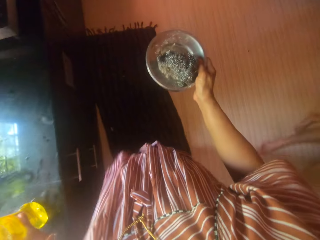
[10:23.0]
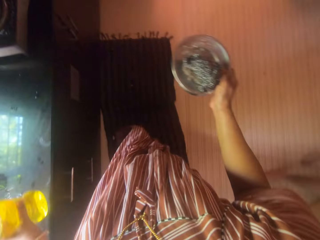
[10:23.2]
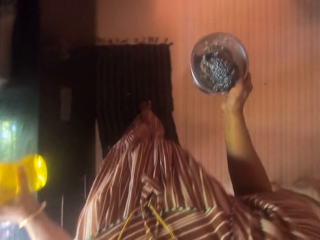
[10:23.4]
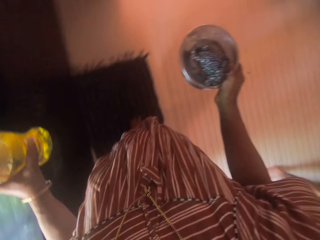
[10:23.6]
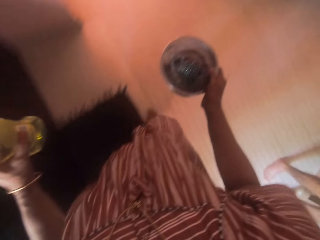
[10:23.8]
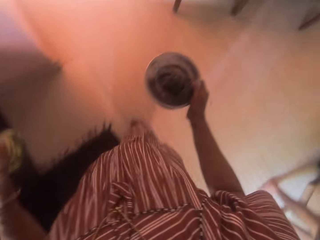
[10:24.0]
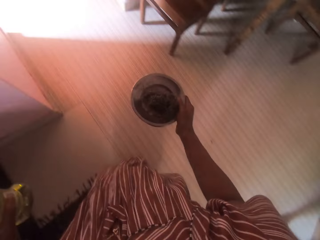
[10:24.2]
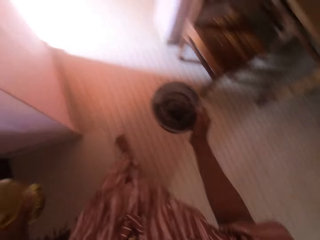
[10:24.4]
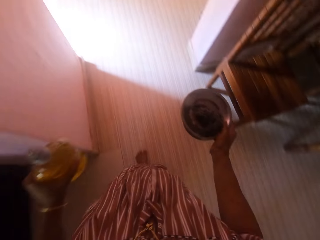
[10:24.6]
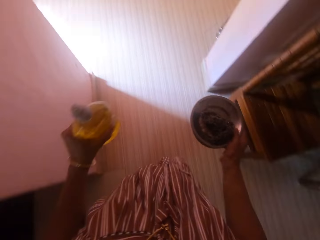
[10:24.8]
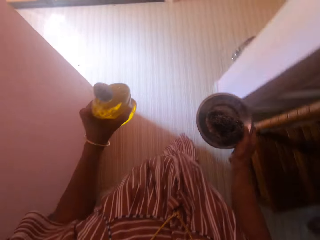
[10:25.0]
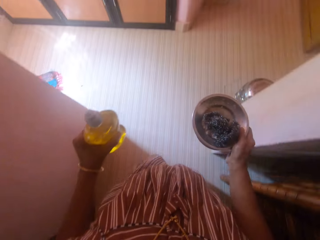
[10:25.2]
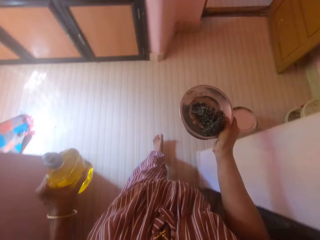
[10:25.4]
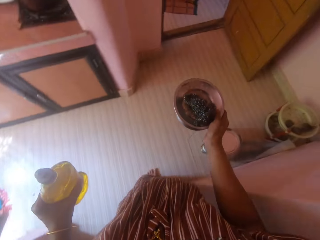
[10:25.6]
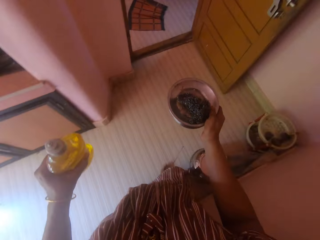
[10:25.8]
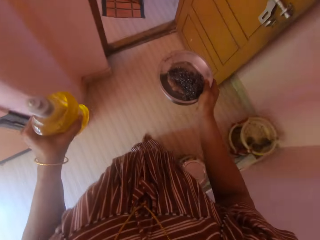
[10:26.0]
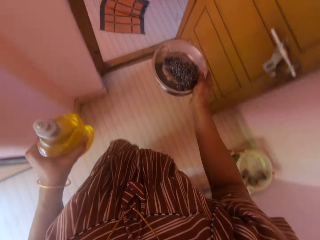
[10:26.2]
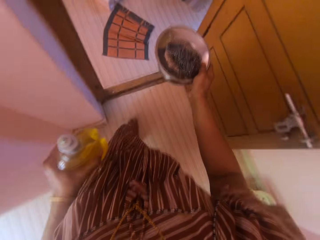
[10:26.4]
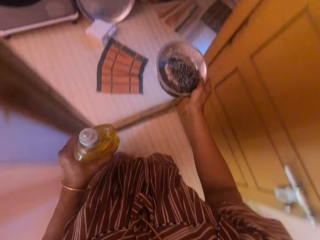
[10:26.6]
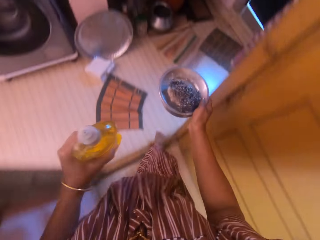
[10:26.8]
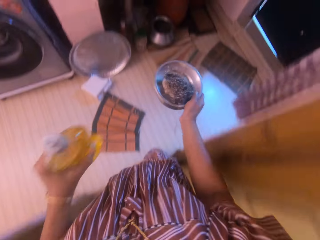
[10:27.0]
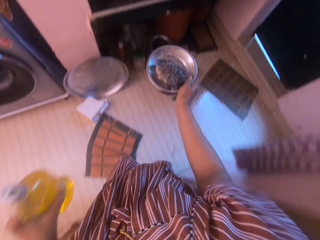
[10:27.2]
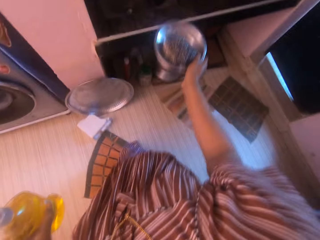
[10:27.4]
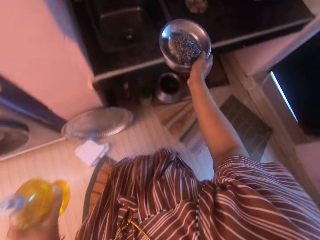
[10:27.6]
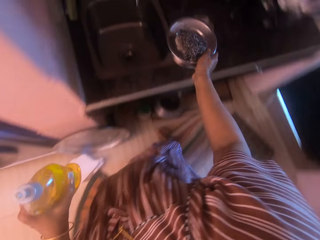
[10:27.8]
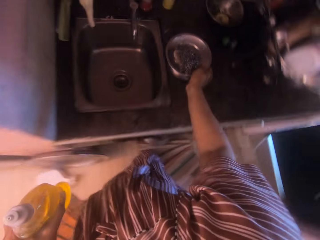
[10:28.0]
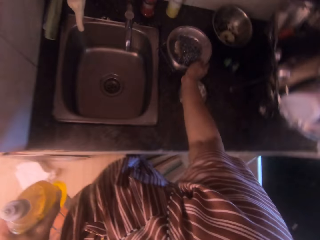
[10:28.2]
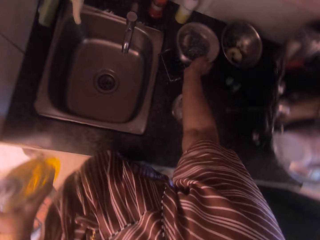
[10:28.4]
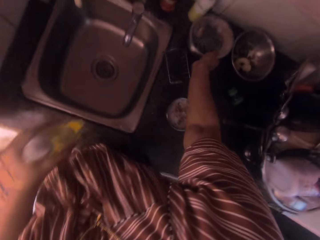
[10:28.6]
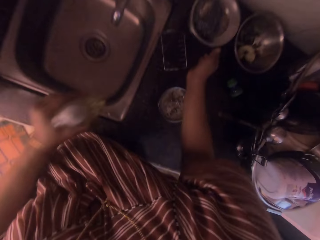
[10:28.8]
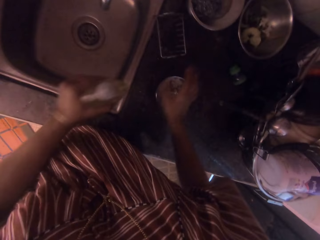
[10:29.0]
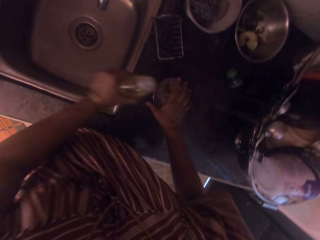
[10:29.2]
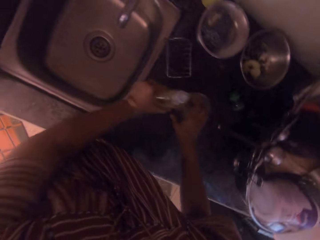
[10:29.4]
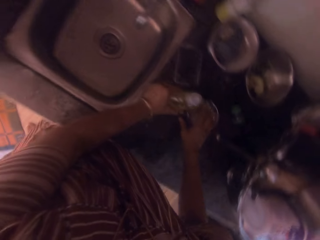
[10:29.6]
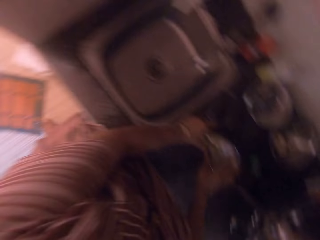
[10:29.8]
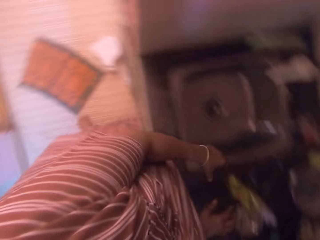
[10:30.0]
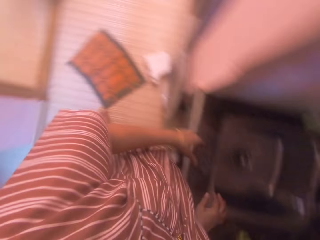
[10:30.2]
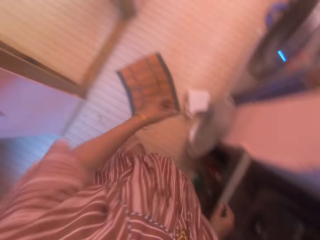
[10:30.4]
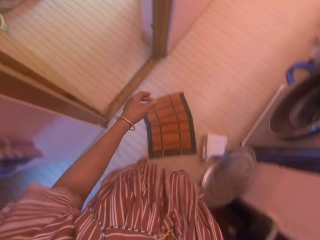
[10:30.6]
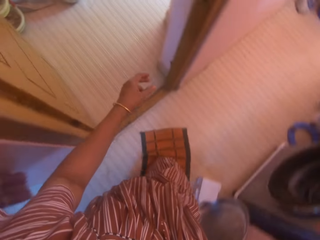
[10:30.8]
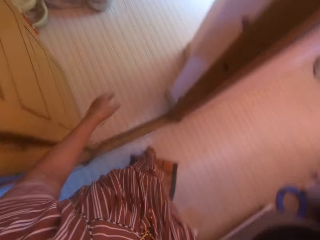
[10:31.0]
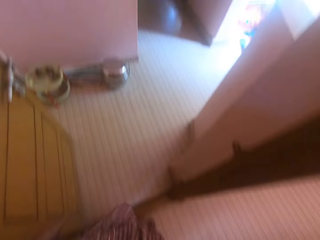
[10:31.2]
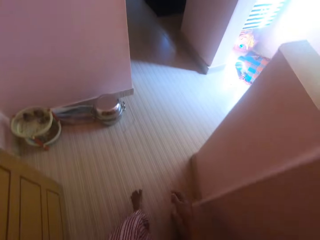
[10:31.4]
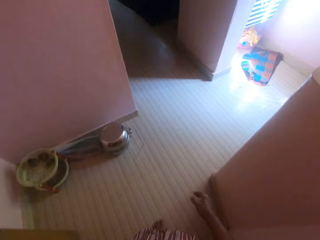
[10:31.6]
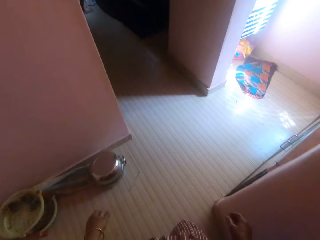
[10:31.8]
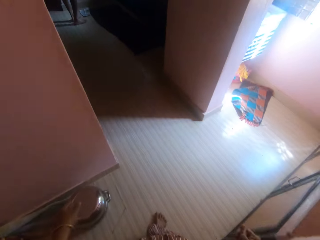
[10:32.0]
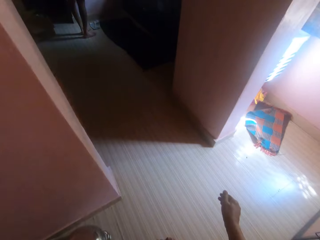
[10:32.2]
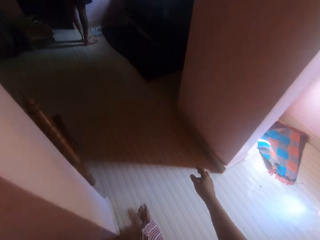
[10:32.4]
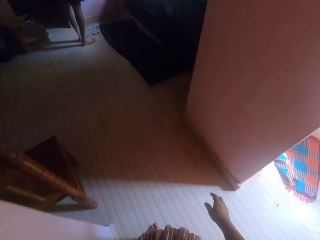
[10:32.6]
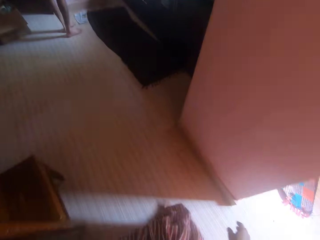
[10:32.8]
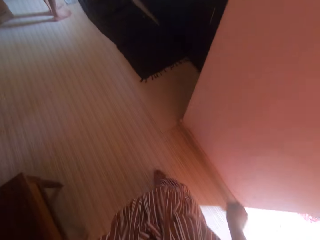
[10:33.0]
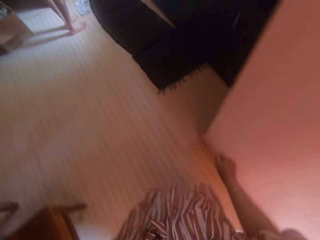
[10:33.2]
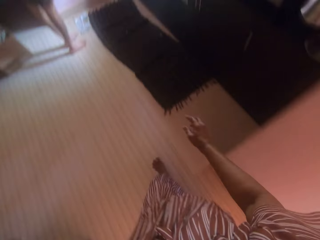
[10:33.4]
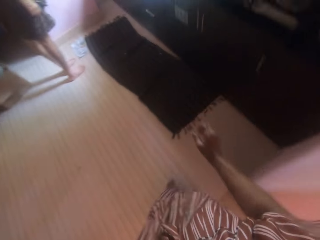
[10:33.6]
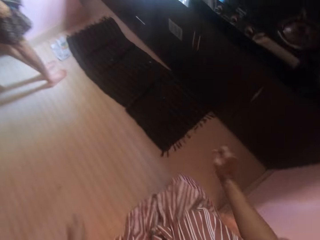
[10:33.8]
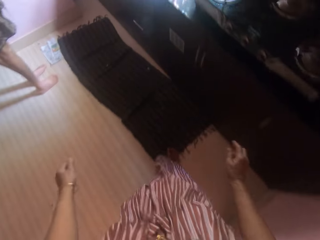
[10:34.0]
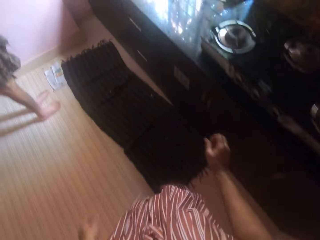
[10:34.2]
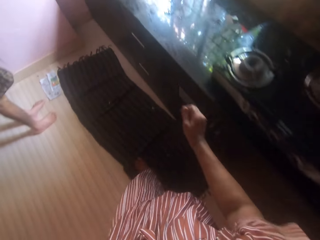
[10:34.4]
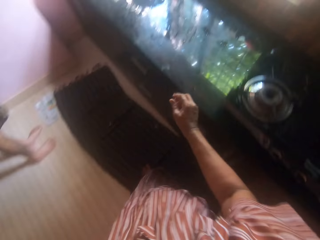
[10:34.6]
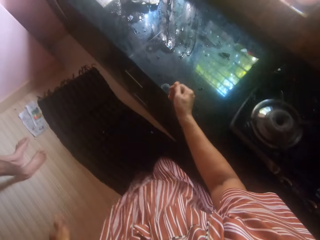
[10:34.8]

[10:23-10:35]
The camera wearer walks from the sink to another sink in the kitchen. She drops the stainless bowl in her right hand on the slab. She moves the saucer. She drops the small soap container on the slab with her left hand. She walks around the kitchen. A person stands at the kitchen.

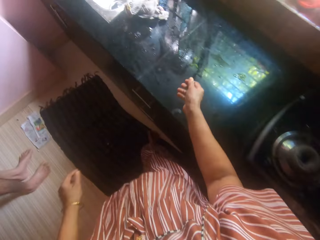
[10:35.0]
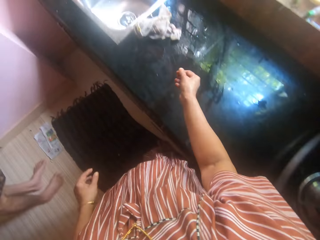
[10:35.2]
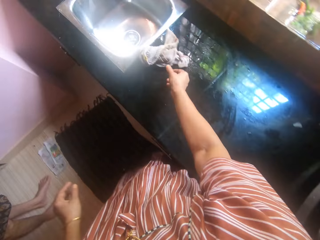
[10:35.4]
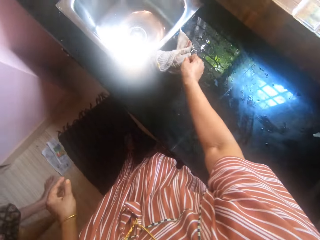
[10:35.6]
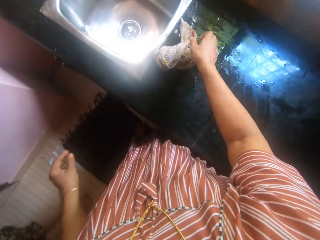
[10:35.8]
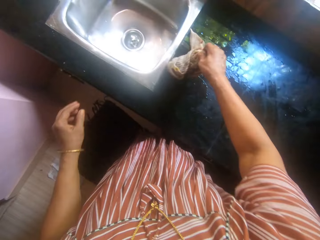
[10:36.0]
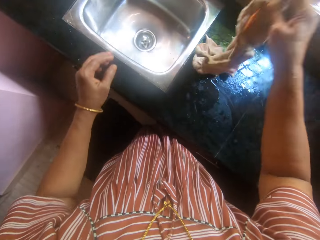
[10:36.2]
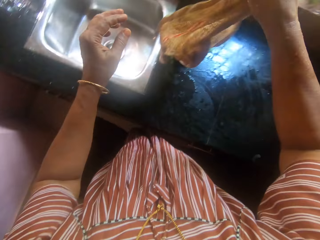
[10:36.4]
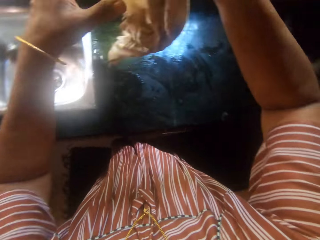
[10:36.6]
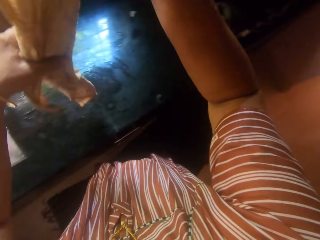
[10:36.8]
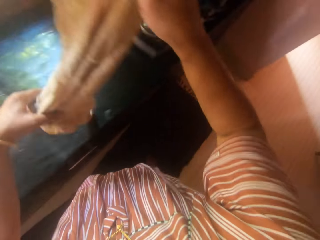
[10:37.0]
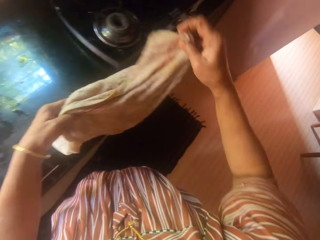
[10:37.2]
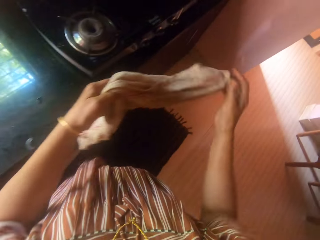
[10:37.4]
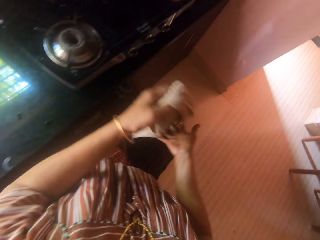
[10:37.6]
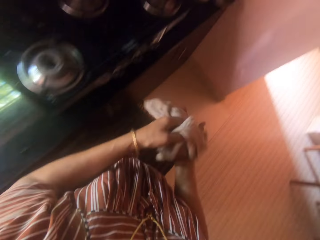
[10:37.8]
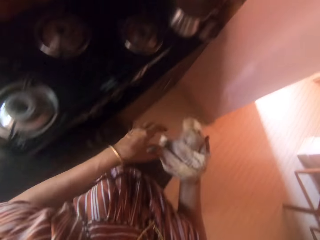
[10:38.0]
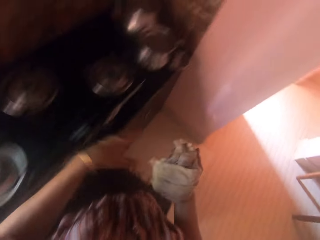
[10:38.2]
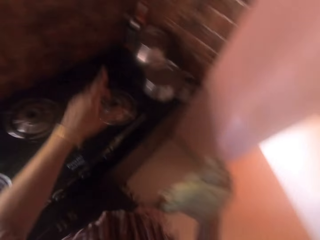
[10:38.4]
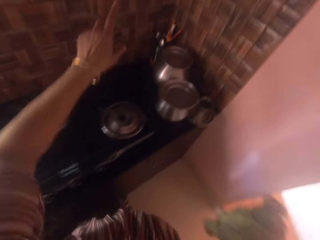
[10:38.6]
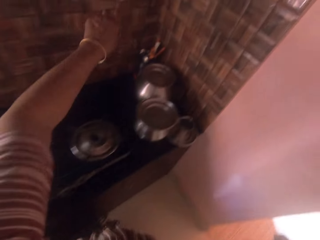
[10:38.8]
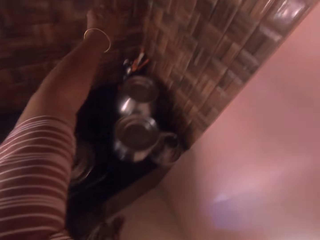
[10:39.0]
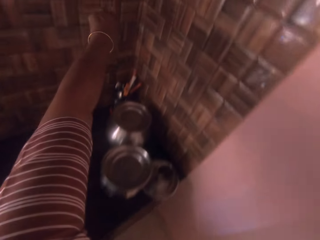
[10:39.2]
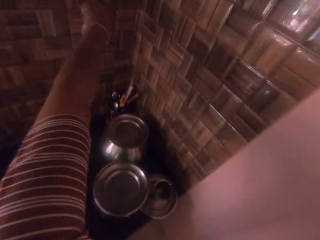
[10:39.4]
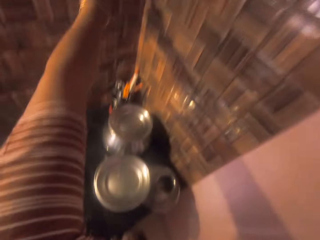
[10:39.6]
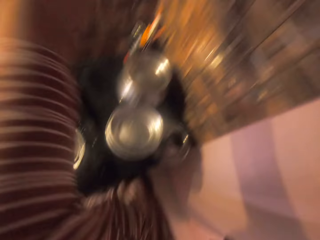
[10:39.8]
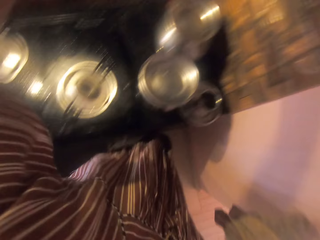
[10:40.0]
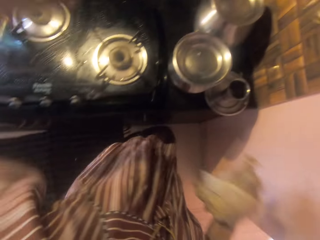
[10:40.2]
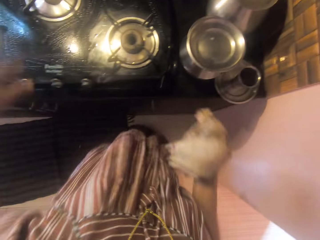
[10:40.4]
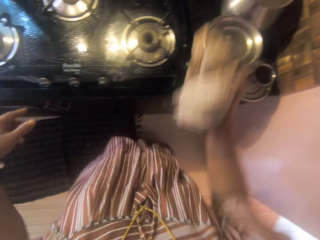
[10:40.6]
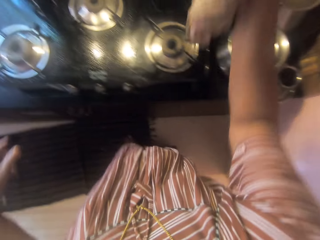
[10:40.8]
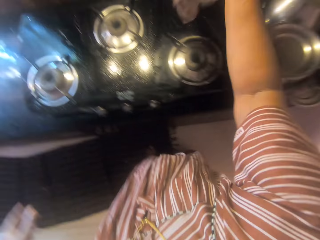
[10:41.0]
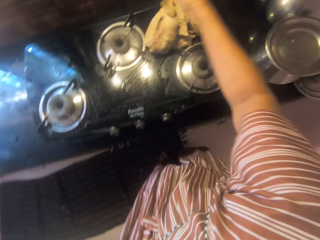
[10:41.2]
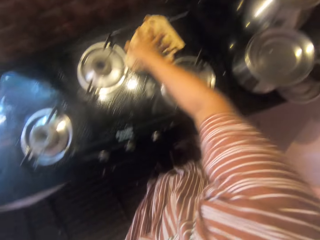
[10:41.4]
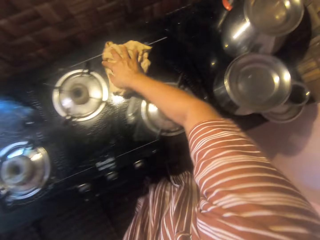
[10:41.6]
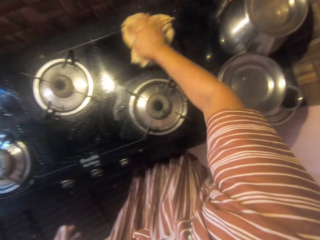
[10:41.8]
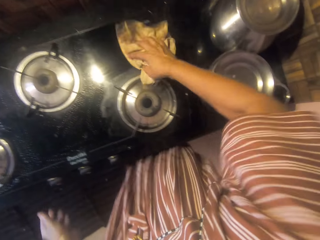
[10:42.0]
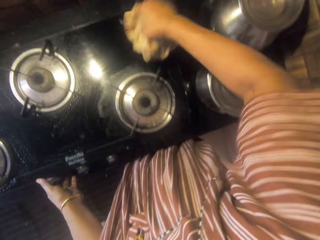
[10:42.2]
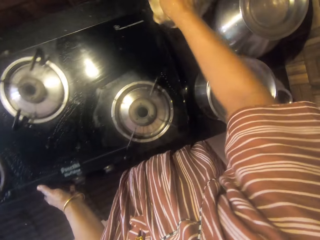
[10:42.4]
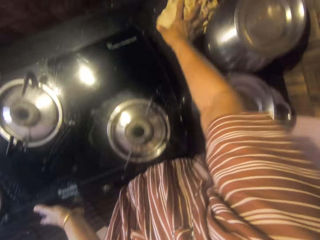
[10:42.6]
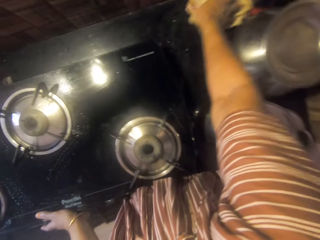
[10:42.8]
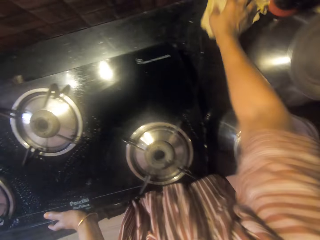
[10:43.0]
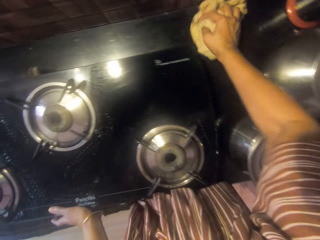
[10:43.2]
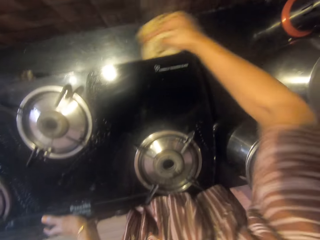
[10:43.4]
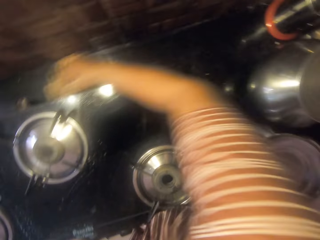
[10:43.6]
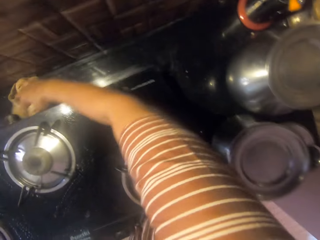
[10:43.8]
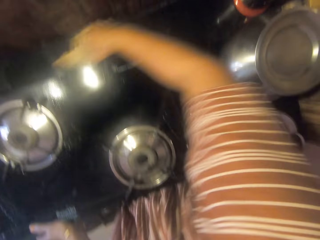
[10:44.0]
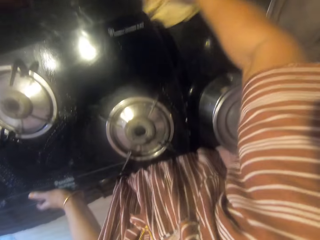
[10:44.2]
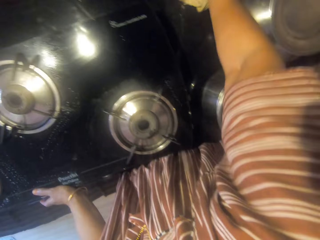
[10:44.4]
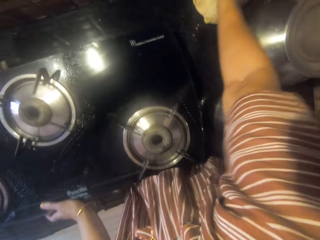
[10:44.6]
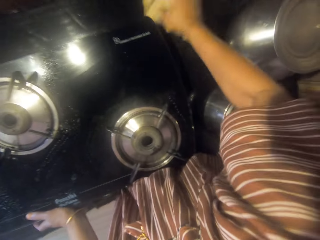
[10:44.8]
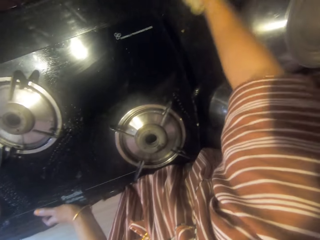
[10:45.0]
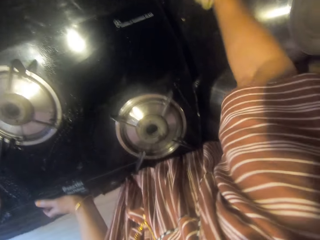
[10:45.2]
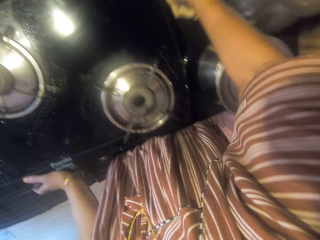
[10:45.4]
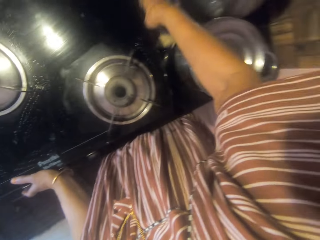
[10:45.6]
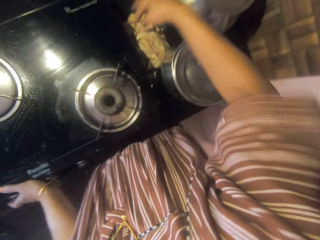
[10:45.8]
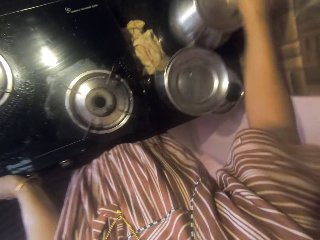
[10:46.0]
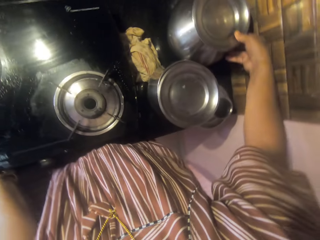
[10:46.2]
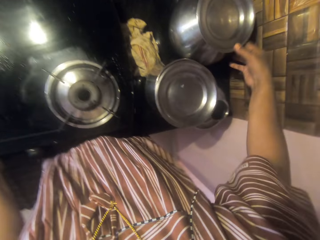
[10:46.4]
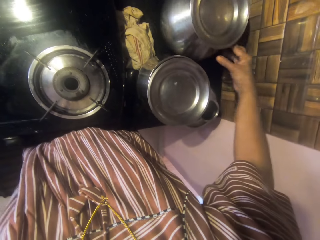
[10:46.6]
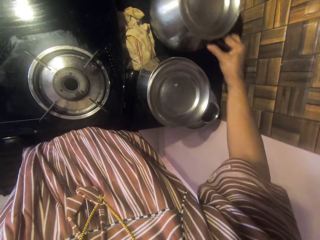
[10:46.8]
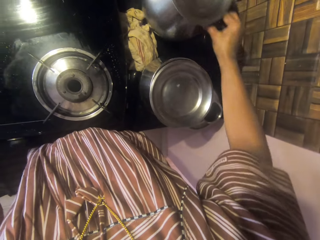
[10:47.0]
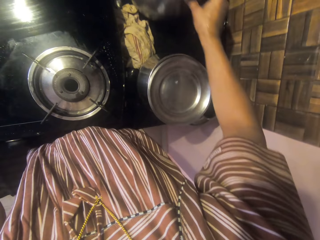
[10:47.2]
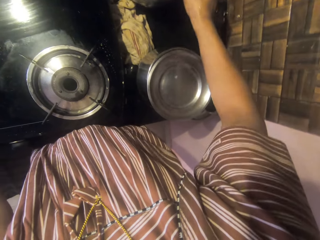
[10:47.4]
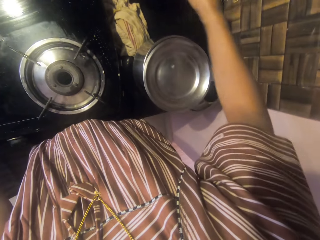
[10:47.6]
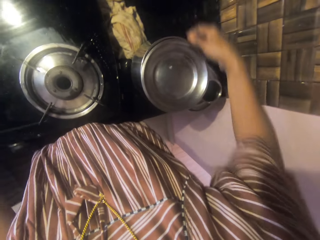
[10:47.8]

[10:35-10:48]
The camera wearer picks up a wet towel on the slab with her right hand. She walks from the sink with the wet rag in her right hand to the light switch. She puts on the light switch with her right hand. She drops the wet towel in her right hand on the gas top. She cleans the gas top with the wet rag in her right hand. She cleans the slab with the wet towel in her right hand. She adjusts the stainless steel pot on the slab with her hands.
